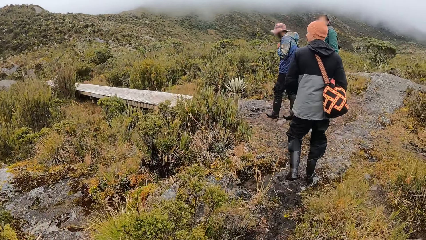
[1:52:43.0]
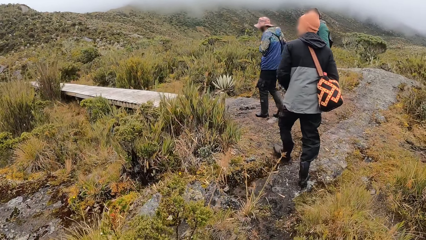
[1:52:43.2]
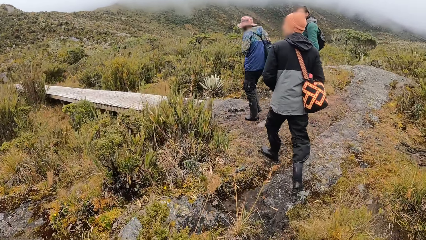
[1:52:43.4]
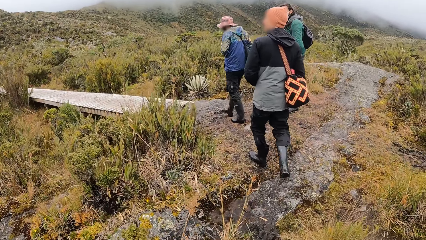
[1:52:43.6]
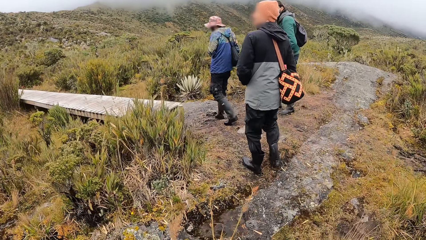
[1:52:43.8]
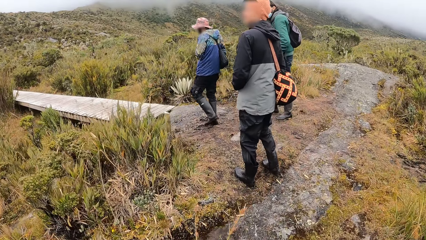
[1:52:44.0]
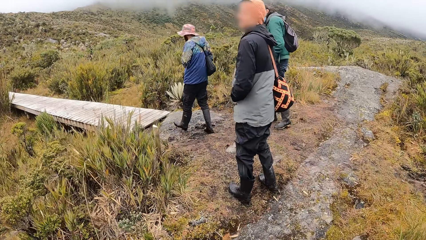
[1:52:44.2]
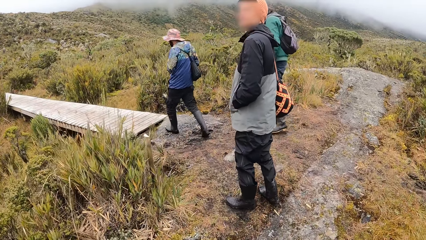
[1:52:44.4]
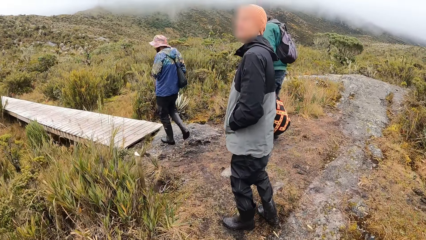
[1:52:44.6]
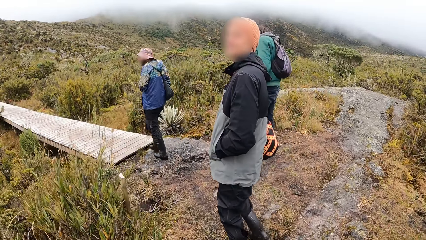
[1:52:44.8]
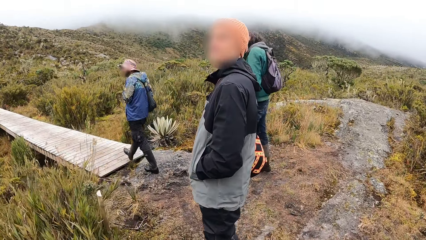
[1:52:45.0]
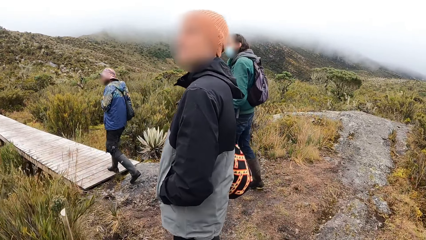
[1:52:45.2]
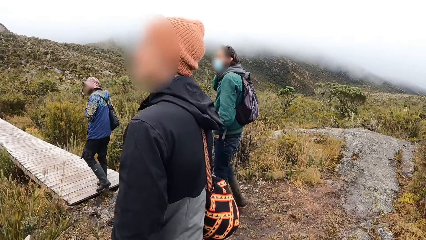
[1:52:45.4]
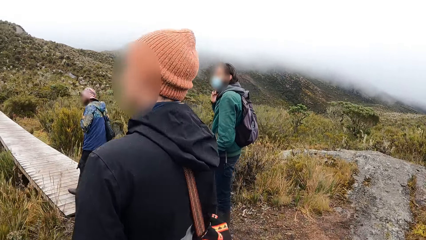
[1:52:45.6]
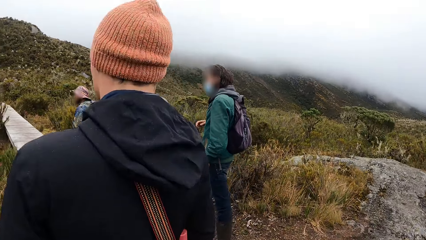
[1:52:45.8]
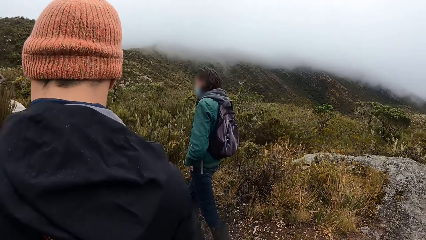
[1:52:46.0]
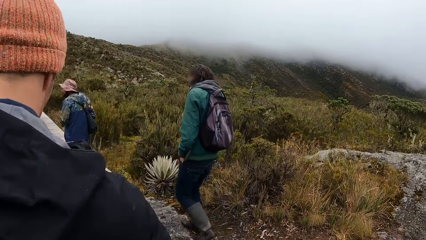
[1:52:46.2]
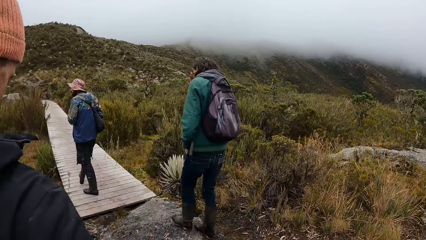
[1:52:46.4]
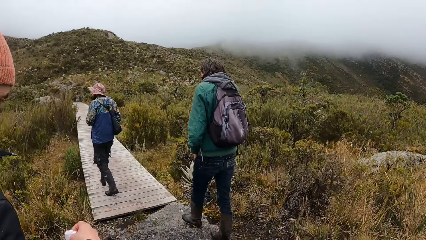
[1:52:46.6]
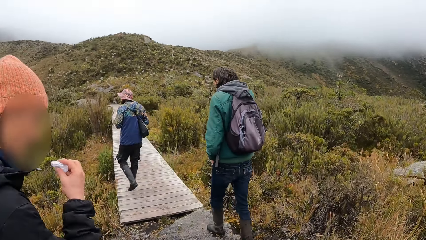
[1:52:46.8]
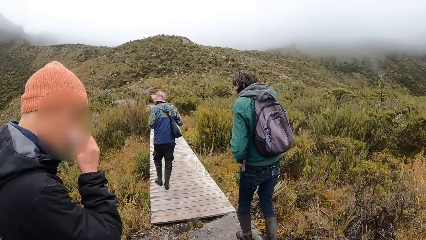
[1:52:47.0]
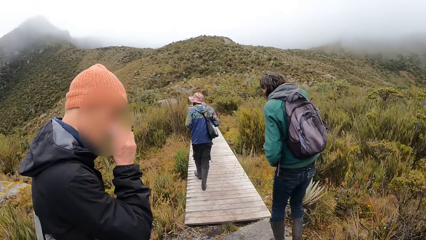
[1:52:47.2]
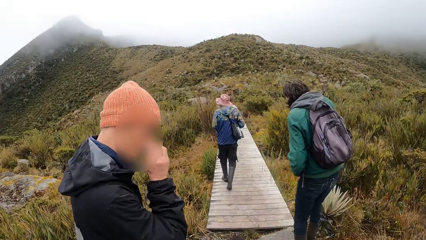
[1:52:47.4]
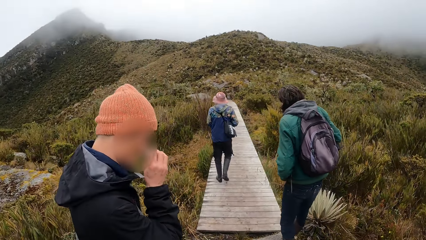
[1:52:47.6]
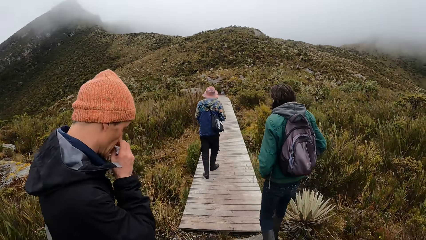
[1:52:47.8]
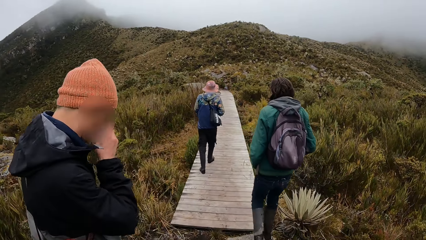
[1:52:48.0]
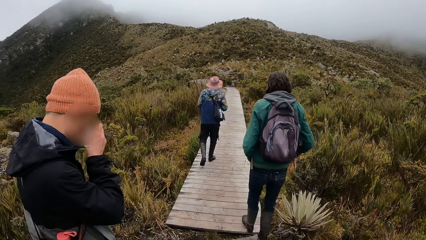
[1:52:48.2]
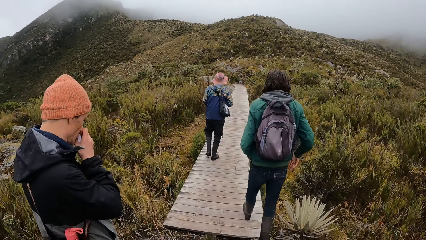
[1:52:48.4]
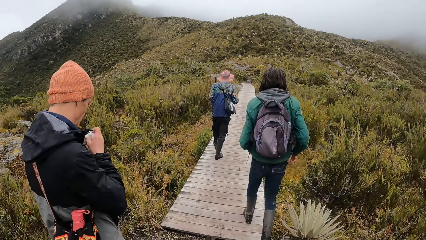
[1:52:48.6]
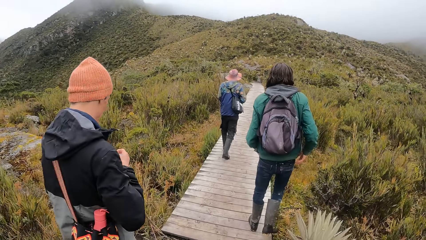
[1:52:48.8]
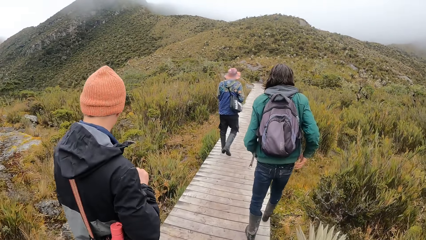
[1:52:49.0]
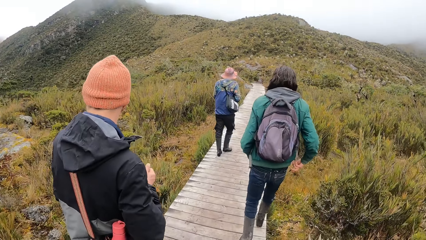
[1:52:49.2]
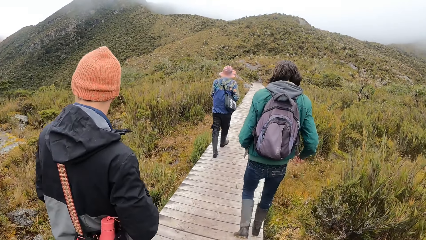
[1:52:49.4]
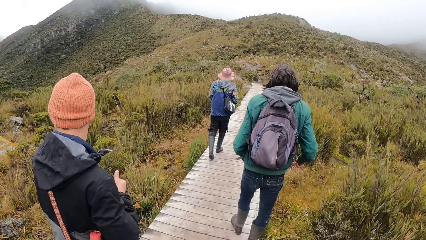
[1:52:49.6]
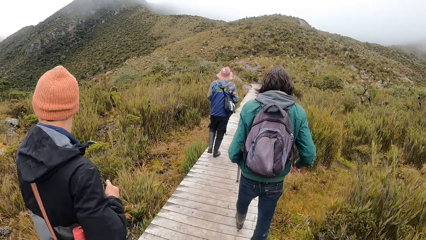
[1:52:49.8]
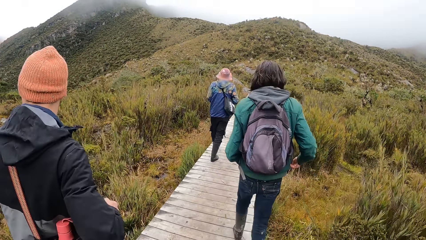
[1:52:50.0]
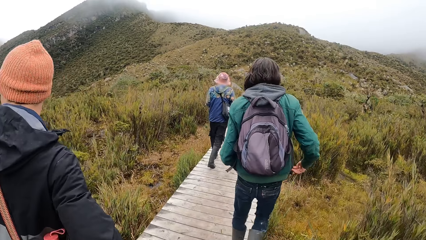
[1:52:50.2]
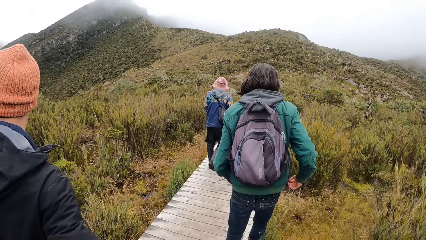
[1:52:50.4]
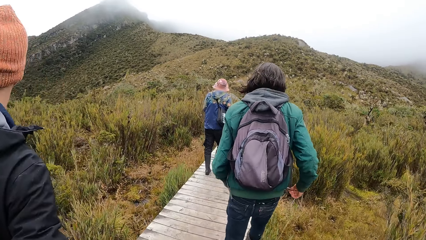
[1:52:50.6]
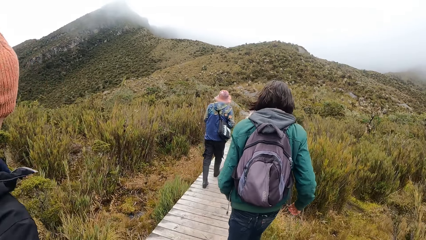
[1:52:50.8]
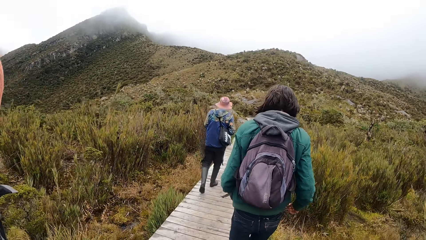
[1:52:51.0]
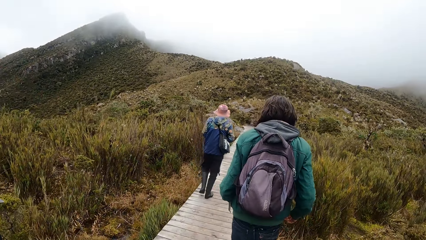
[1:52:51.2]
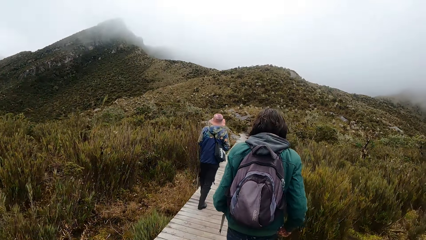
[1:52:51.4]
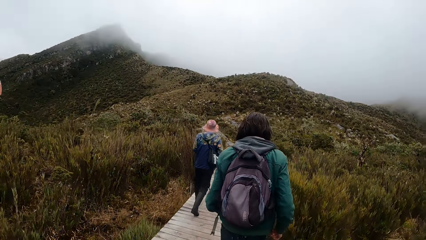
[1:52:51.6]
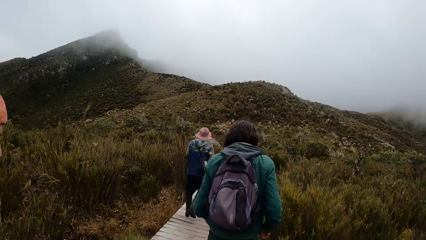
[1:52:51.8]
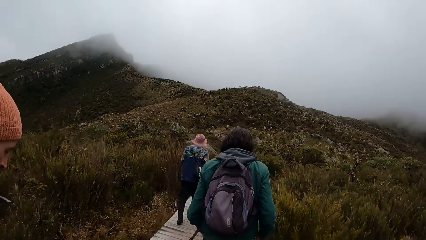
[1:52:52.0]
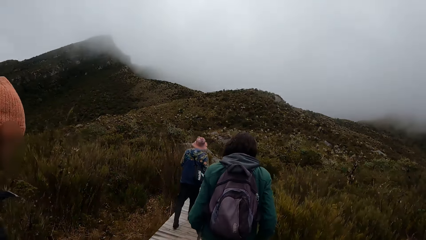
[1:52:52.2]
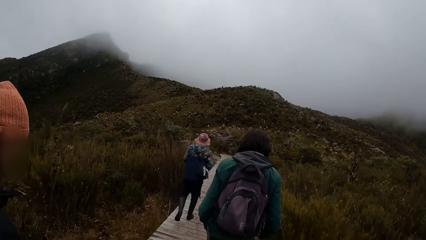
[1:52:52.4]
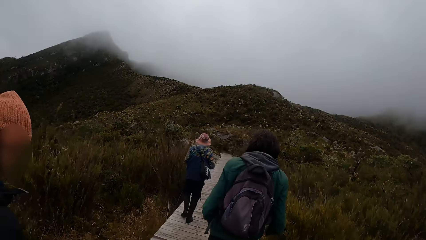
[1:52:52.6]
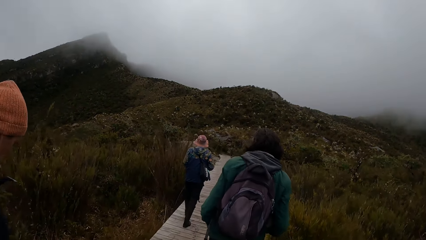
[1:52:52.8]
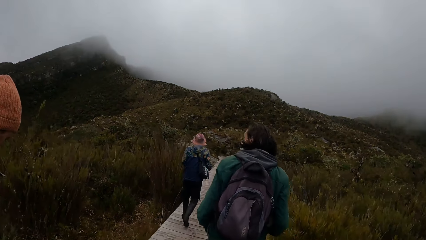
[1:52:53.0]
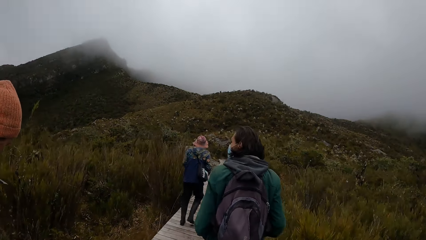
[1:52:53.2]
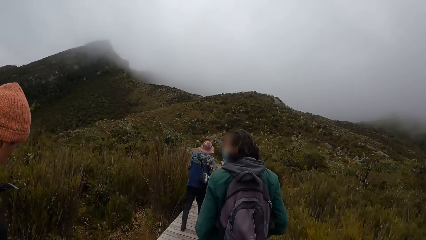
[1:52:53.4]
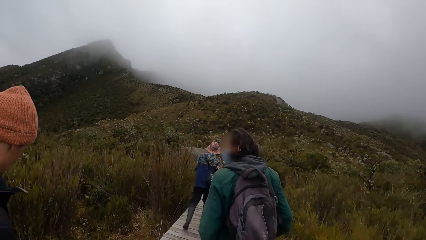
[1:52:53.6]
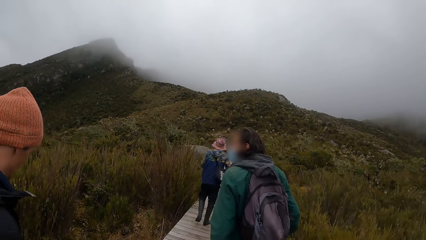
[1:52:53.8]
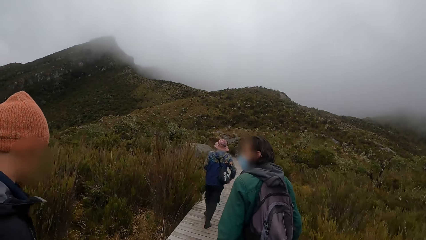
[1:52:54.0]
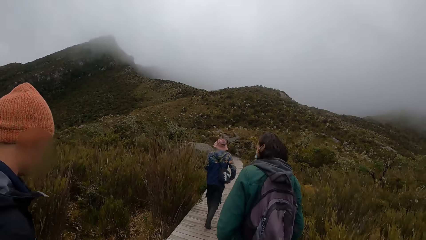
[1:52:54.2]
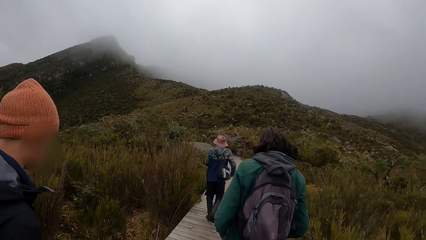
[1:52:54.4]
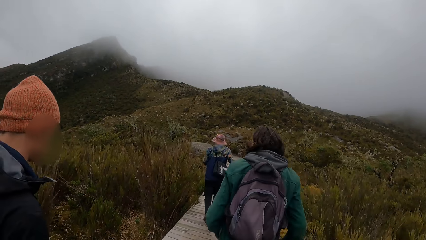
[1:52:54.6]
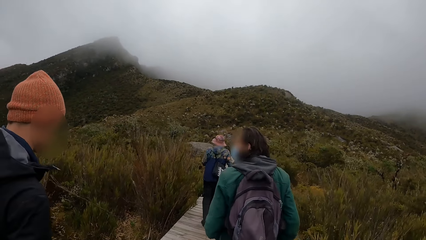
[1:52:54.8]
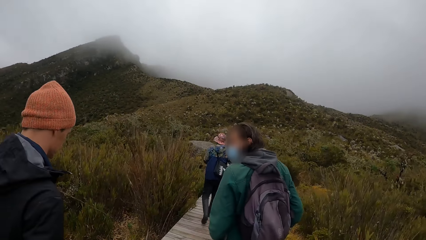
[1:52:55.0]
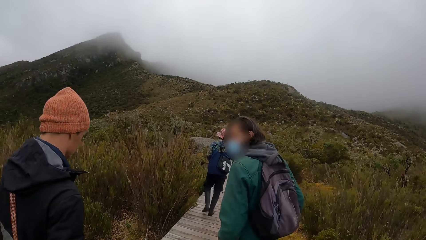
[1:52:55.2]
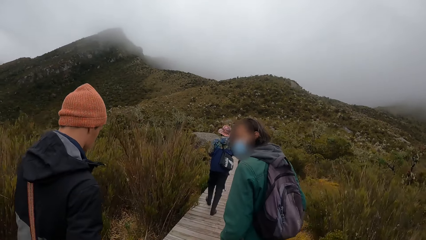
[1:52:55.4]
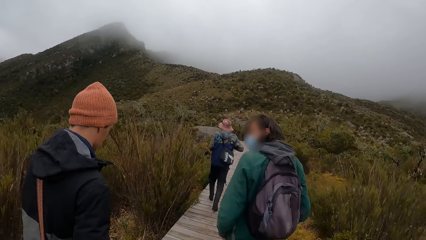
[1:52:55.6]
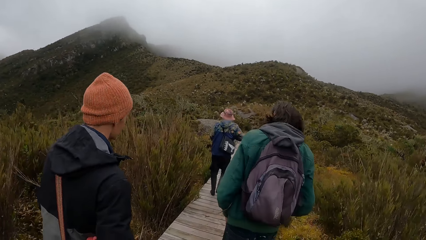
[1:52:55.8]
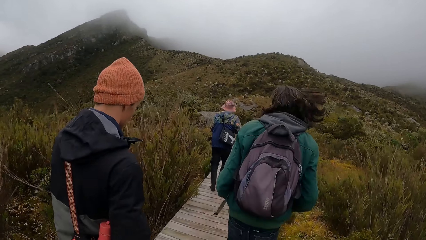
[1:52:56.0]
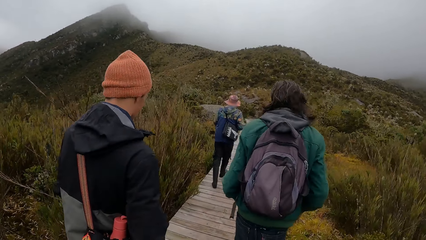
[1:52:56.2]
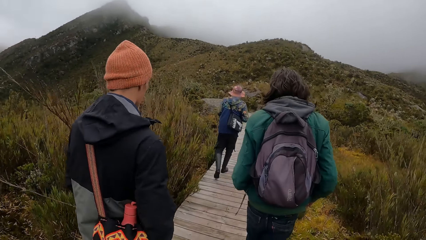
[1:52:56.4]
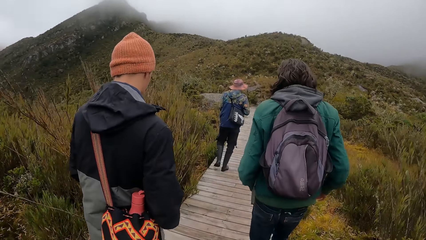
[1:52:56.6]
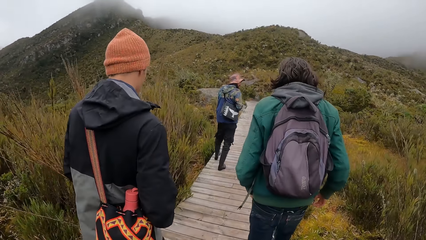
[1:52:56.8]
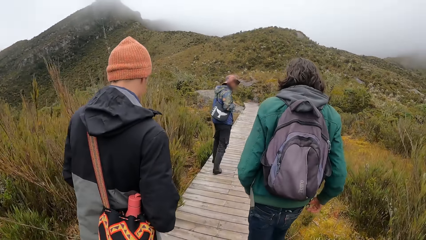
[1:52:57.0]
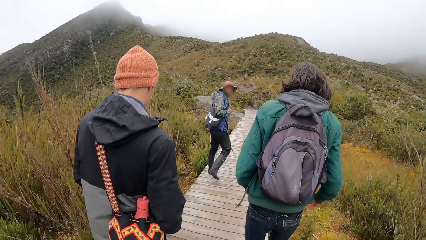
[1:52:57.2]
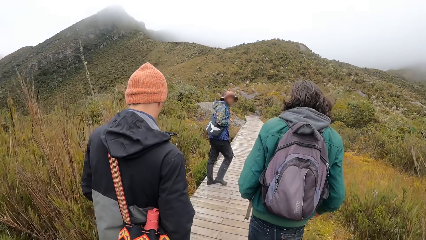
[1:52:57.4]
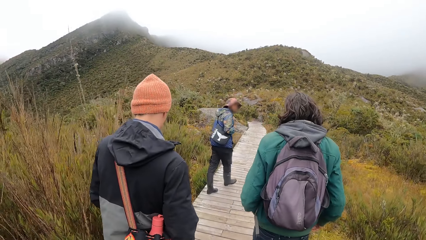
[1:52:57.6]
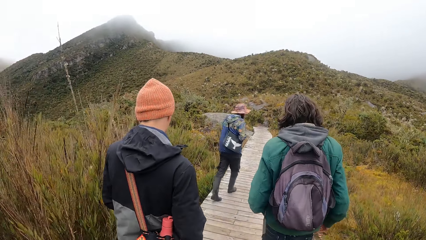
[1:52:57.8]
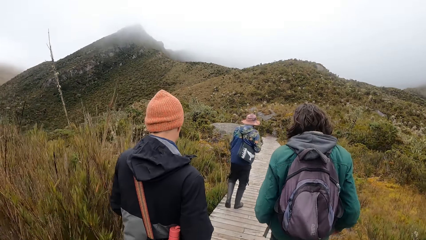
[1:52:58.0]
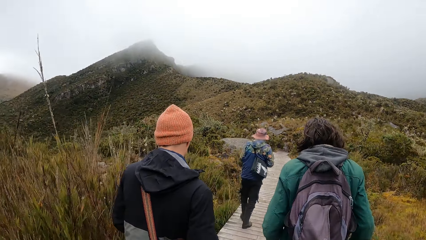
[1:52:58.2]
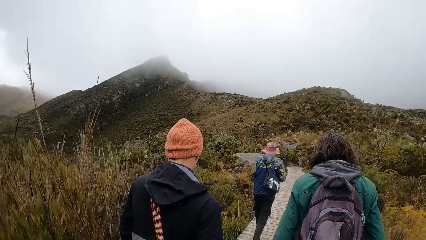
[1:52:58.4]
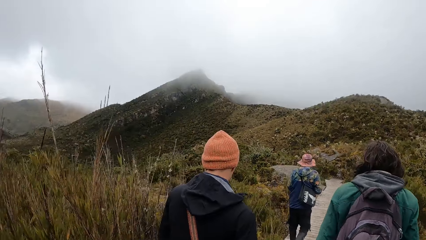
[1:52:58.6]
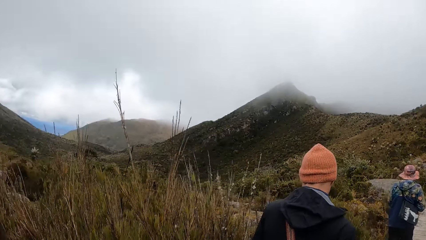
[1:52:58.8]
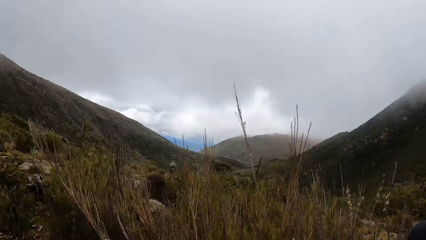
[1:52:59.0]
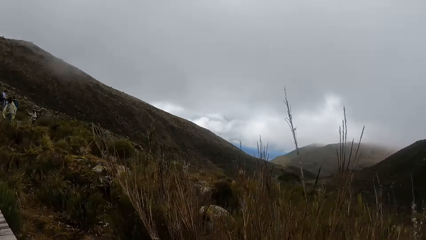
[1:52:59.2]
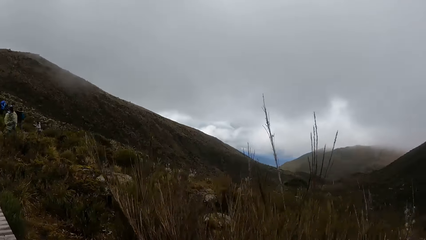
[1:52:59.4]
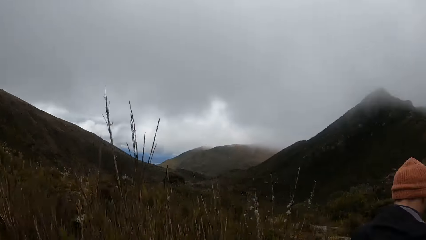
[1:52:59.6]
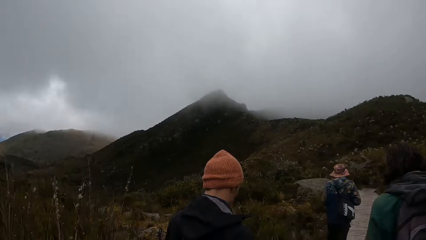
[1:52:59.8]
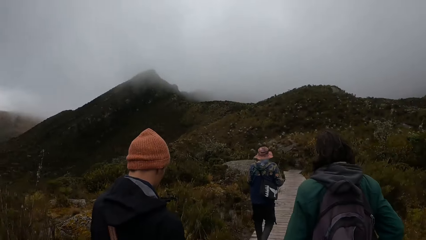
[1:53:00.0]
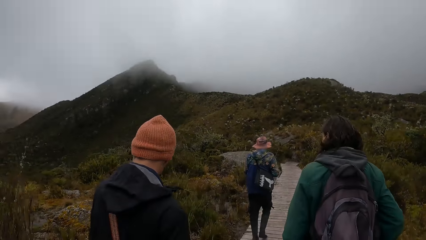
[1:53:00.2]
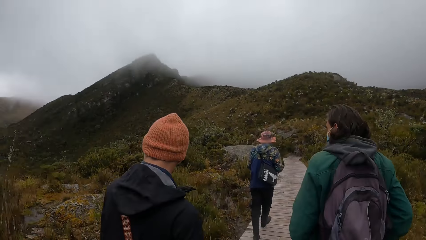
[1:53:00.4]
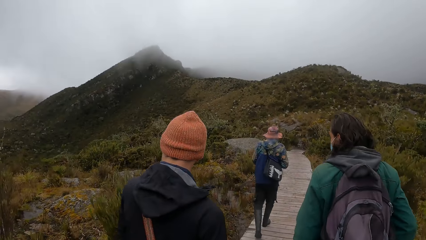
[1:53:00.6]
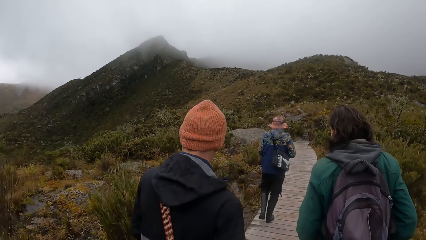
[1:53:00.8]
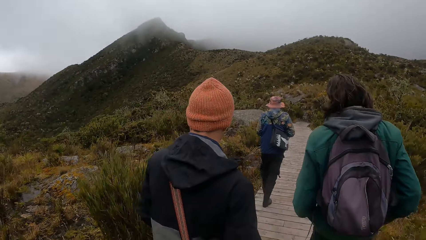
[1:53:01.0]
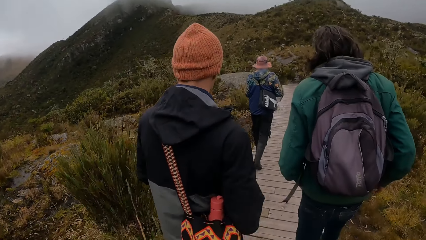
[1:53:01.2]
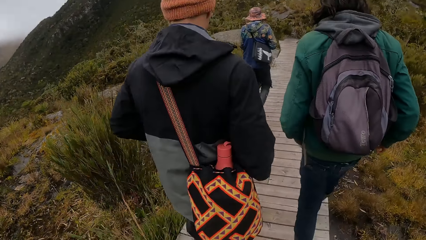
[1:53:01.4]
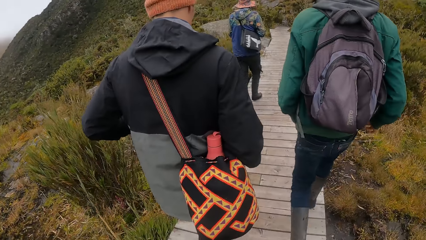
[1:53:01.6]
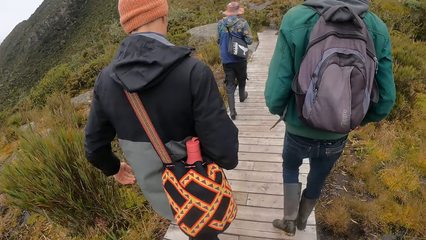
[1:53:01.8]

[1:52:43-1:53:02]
A man walks on a wooden bridge. The camera wearer walks around the mountains. Another man cleans his nose with a tissue paper in his right hand. The other man walks on the wooden bridge. The camera wearer walks on the wooden bridge. They look around. They walk on the bridge.
